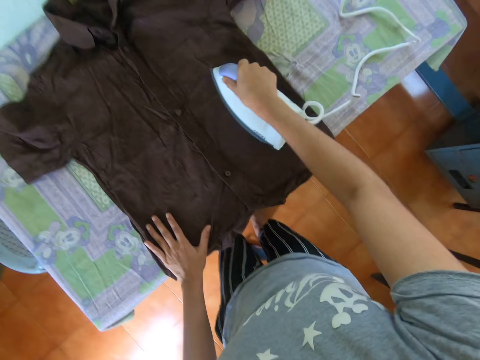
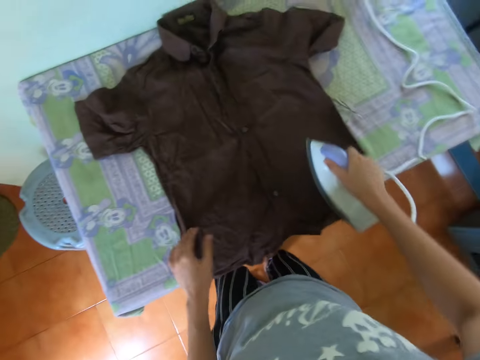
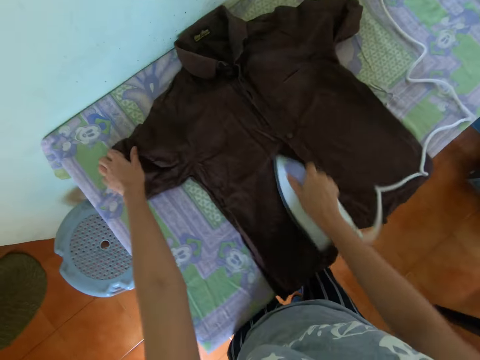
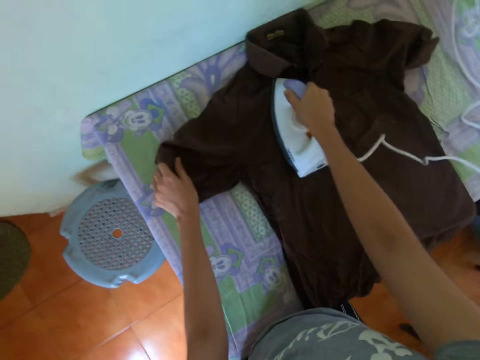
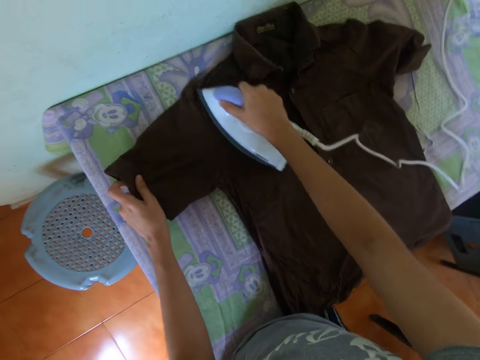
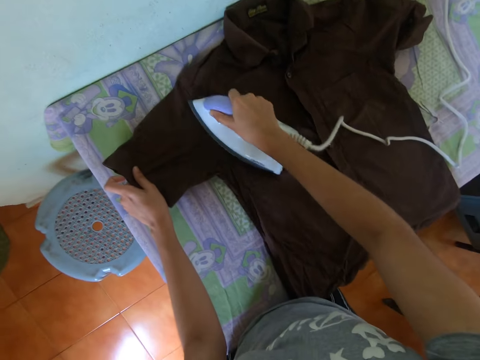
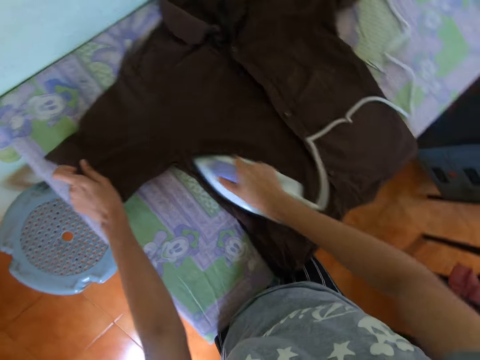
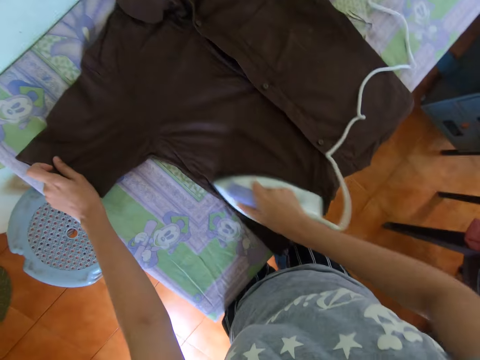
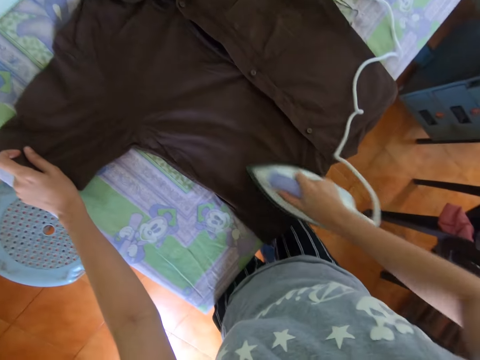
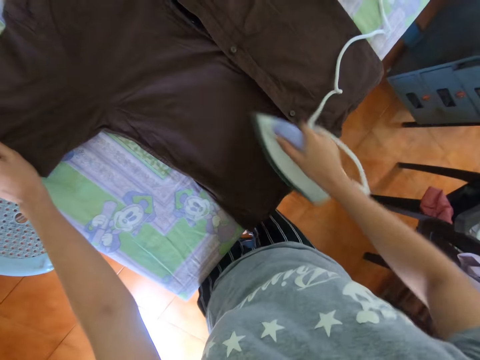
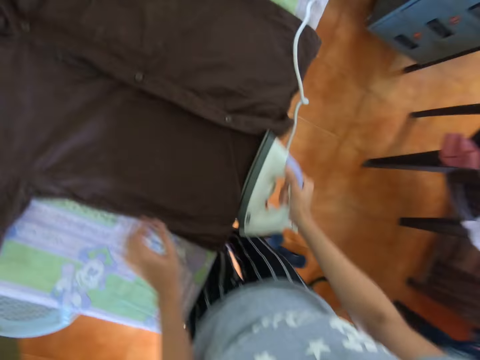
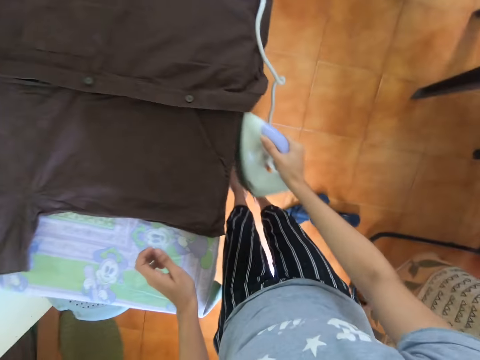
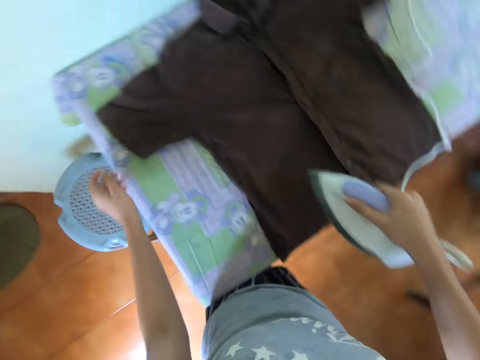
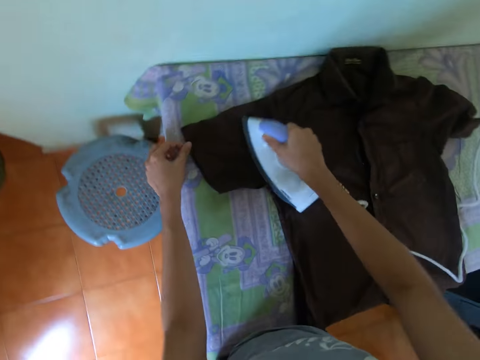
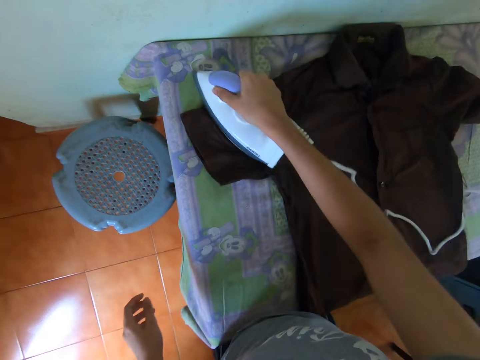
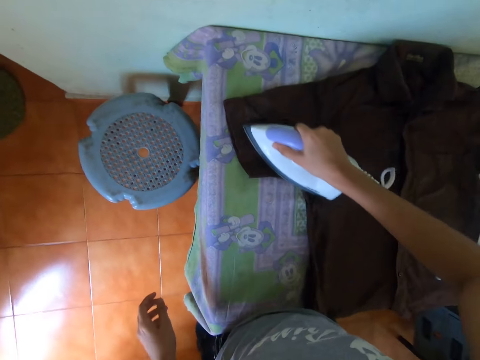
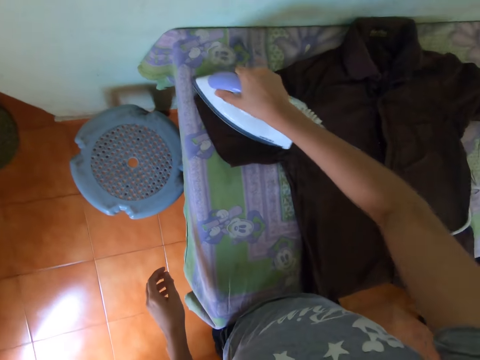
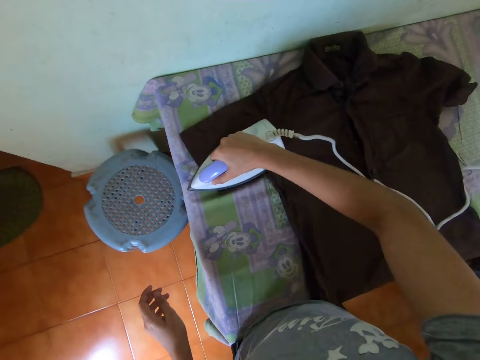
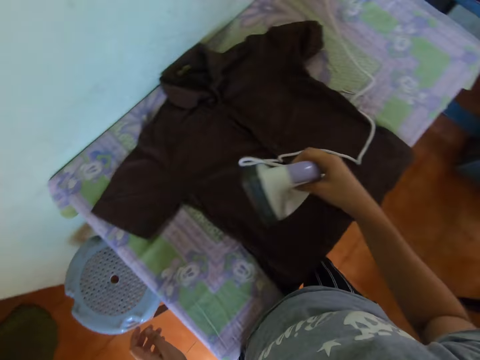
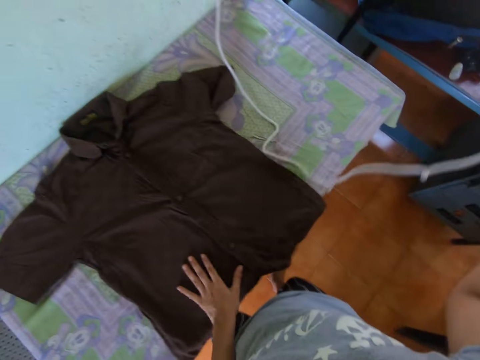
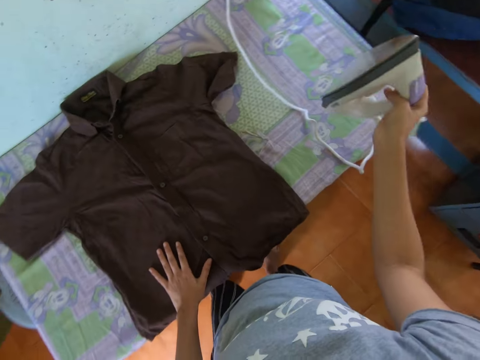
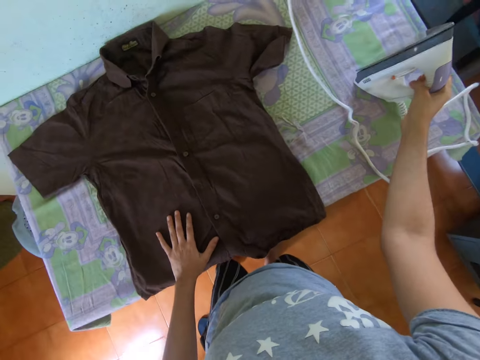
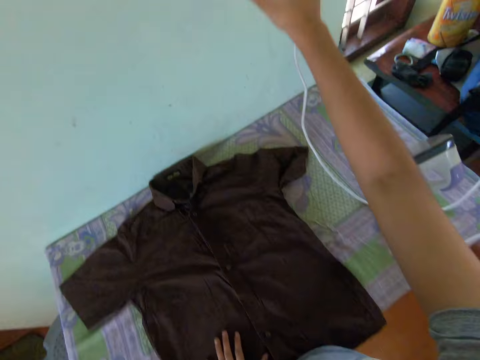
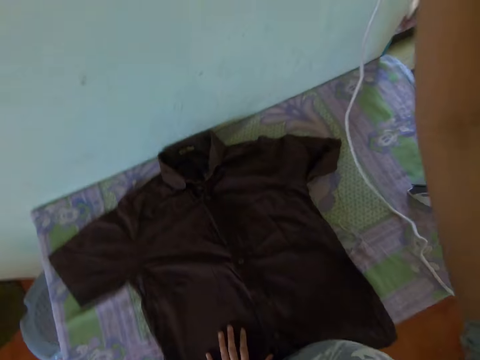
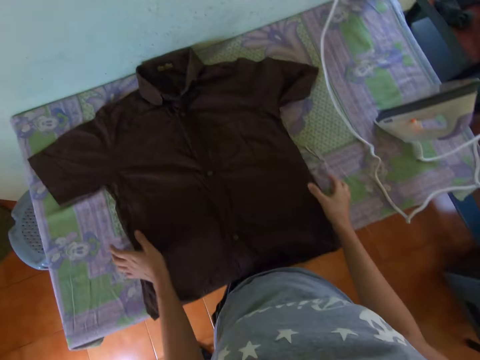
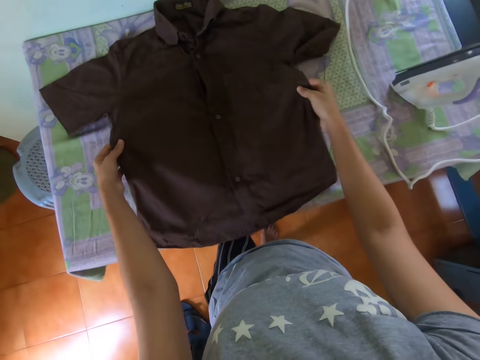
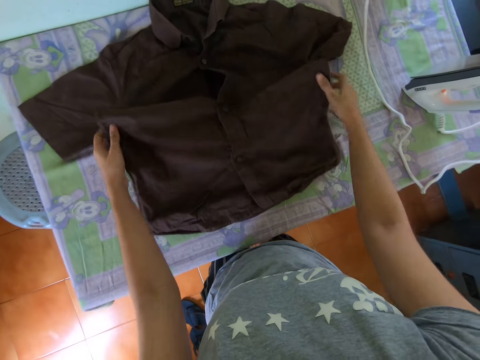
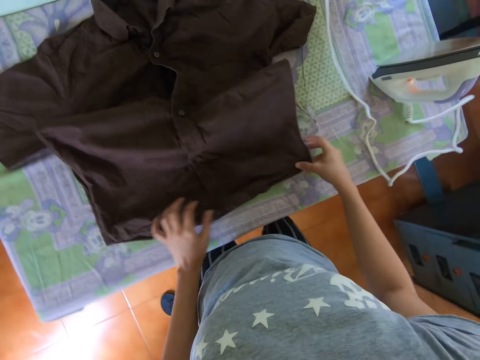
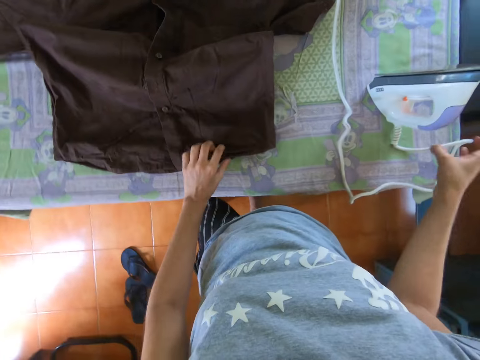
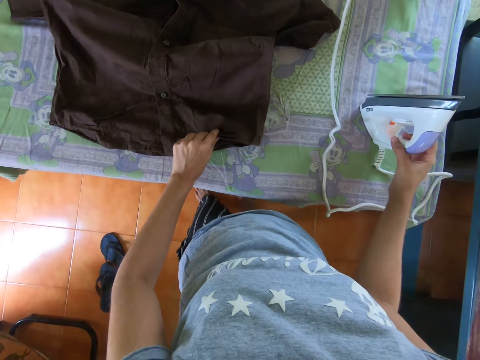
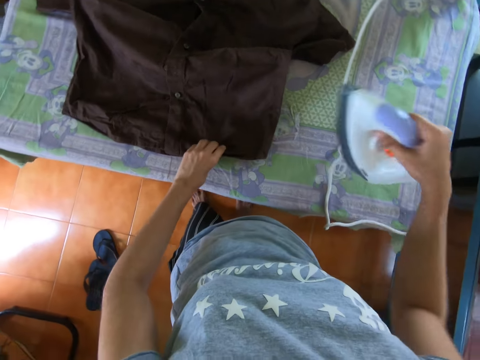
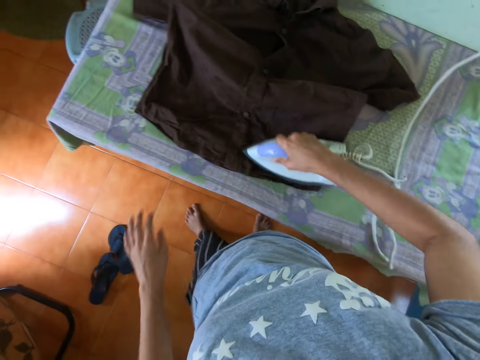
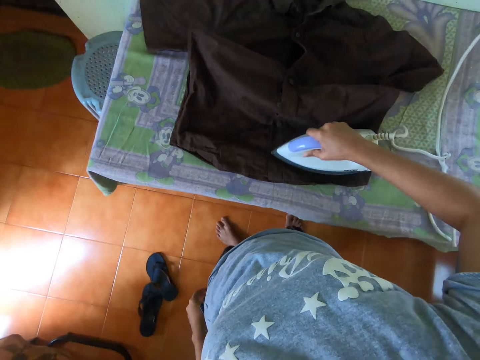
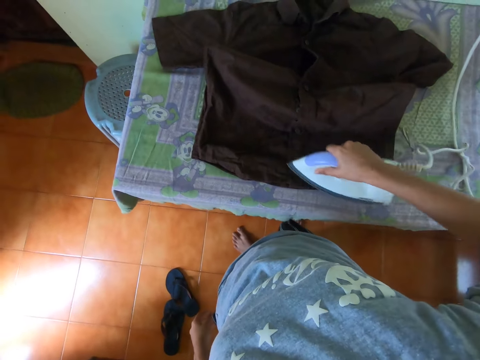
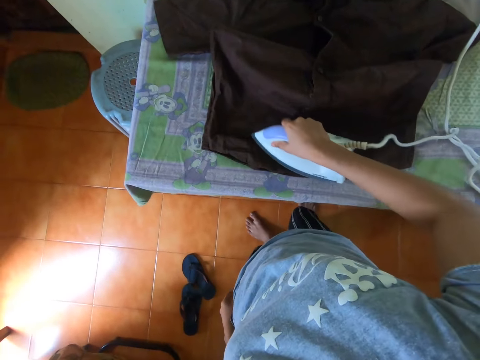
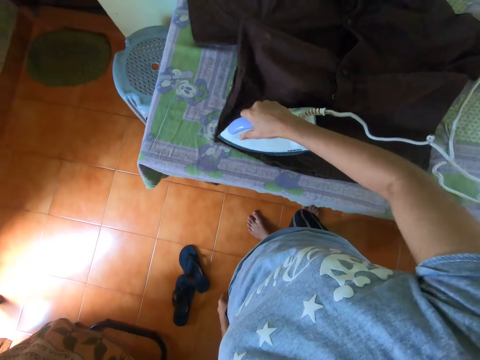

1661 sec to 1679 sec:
The camera wearer irons the shirt. They hold the cloth with the left hand. They put the iron box on the table. They switch off the socket. They pull up the shirt with both hands. They pick up the iron box with the right hand. They iron the shirt with the right hand.

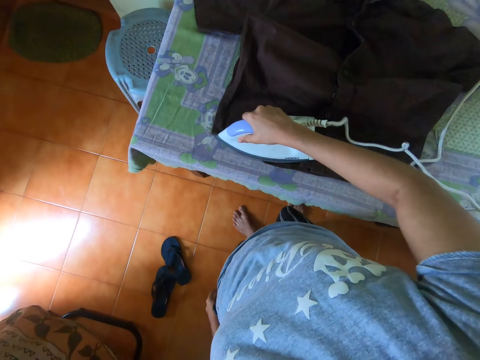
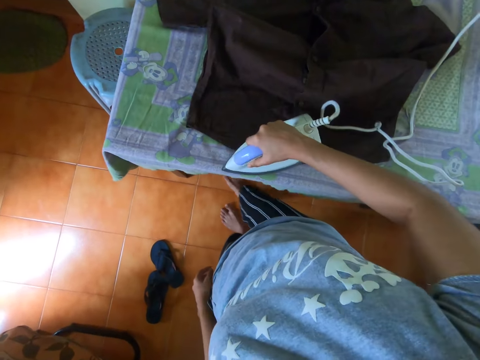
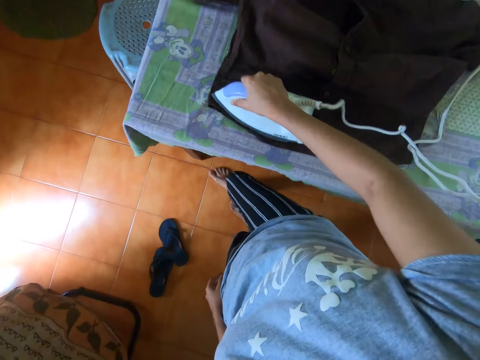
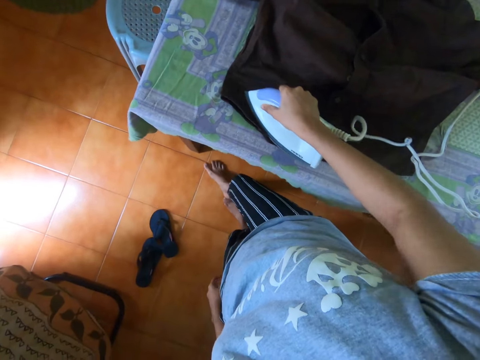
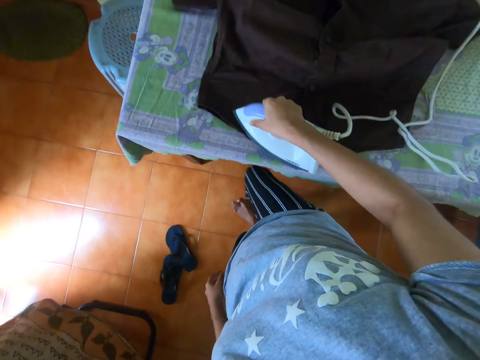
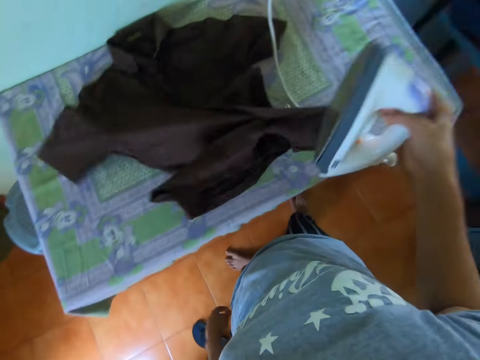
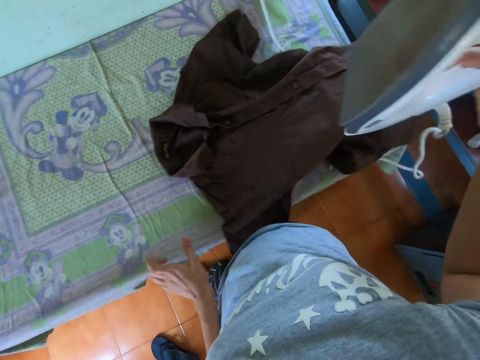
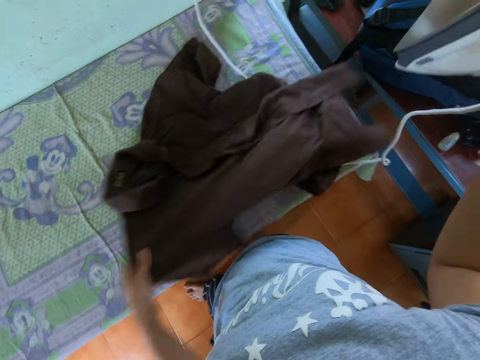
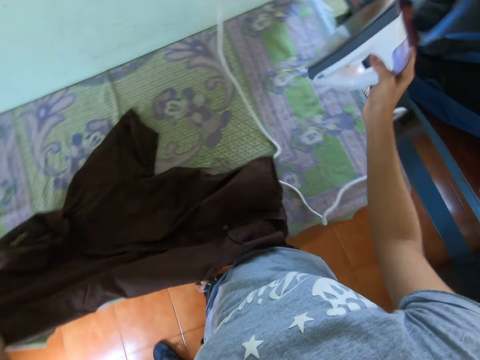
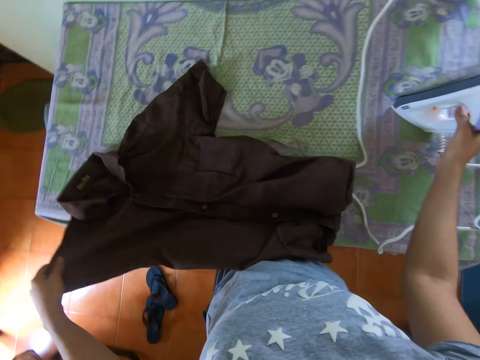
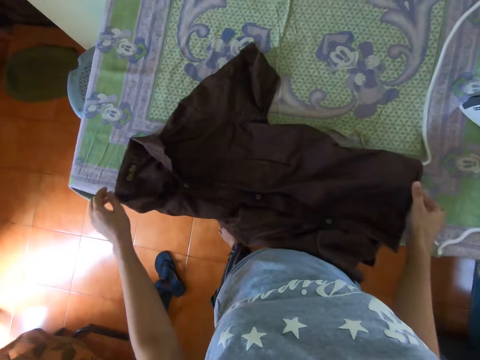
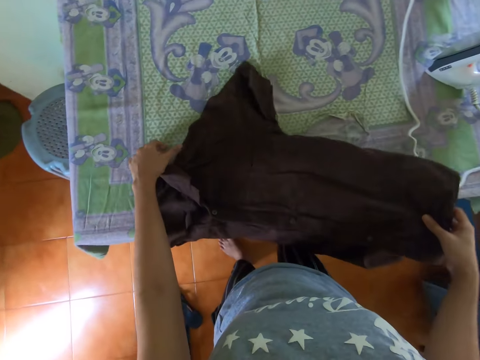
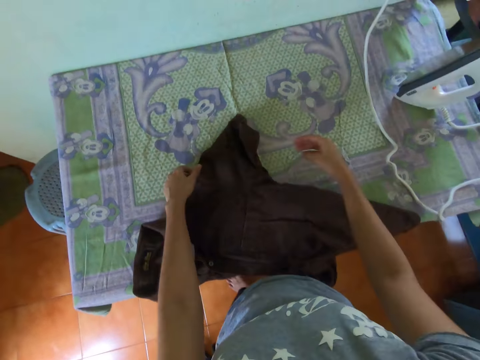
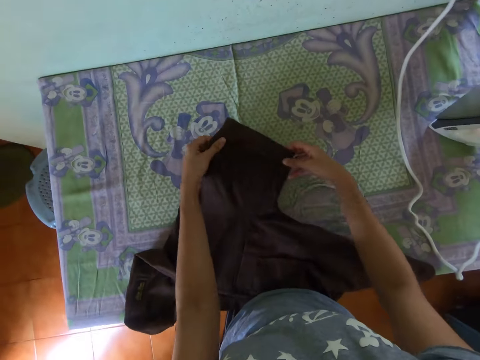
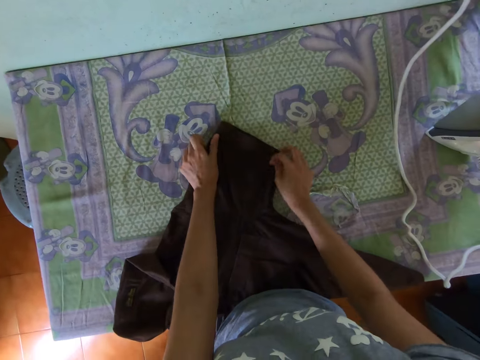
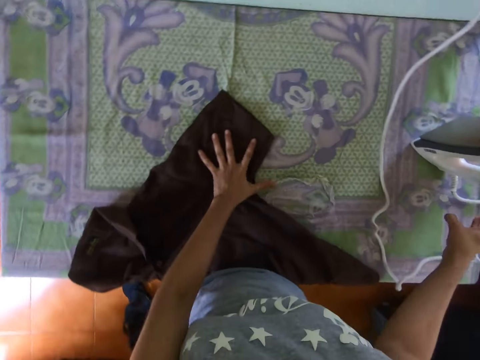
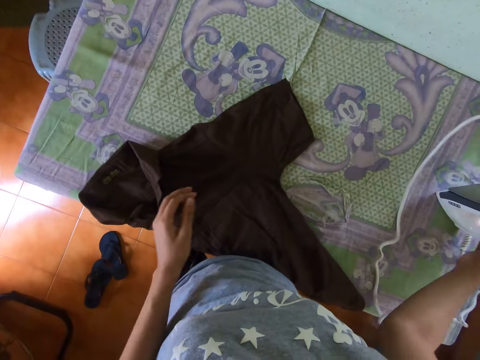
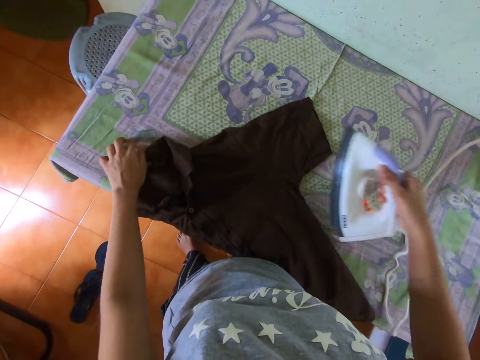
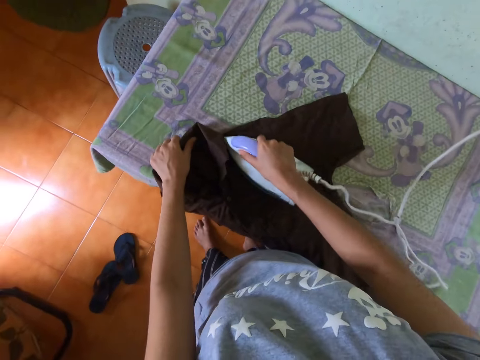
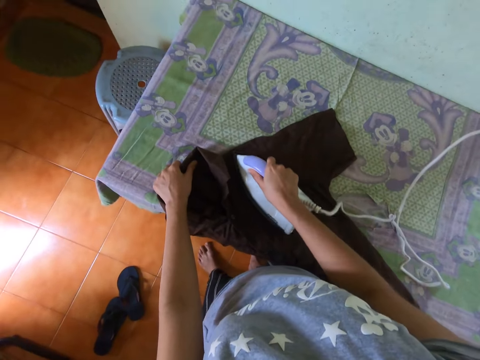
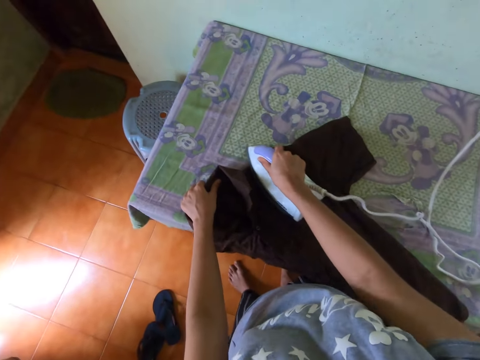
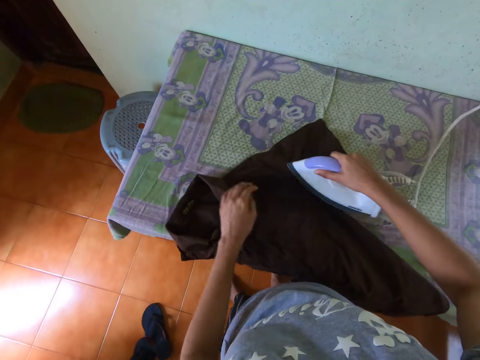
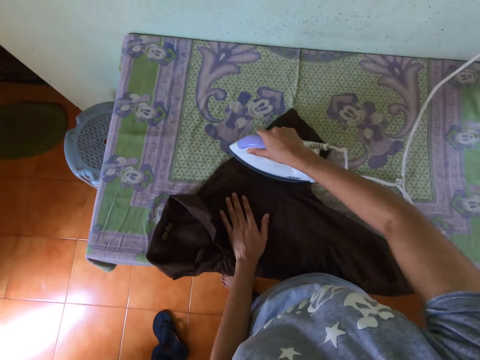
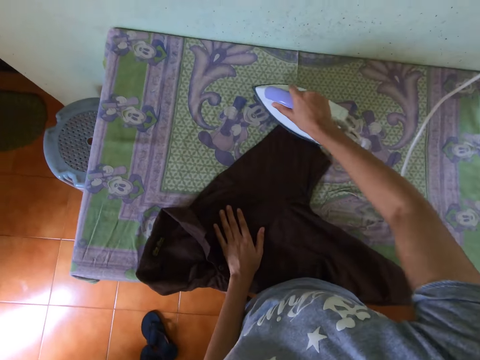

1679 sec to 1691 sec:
The camera wearer pulls the shirt or blouse. They drop the iron box on the table. They touch the blouse with both hands. They stretch the blouse with both hands. They pick up the iron box with the right hand. They iron the blouse with the right hand.
